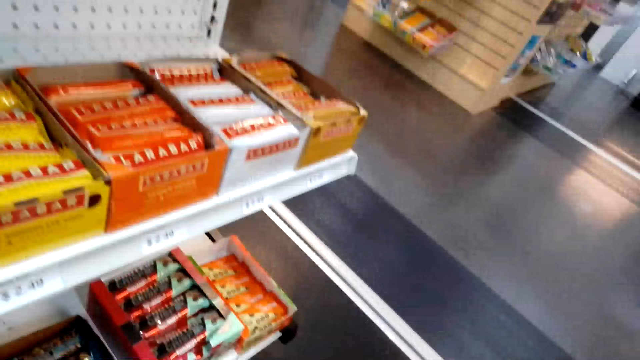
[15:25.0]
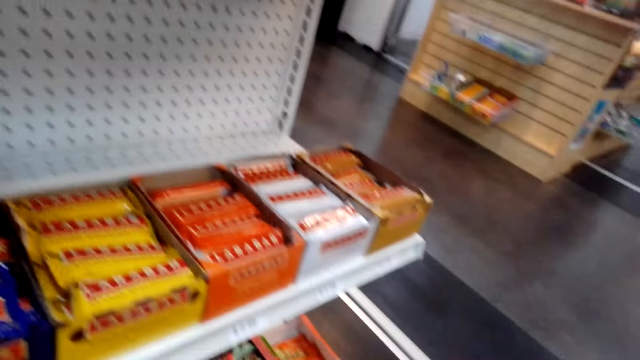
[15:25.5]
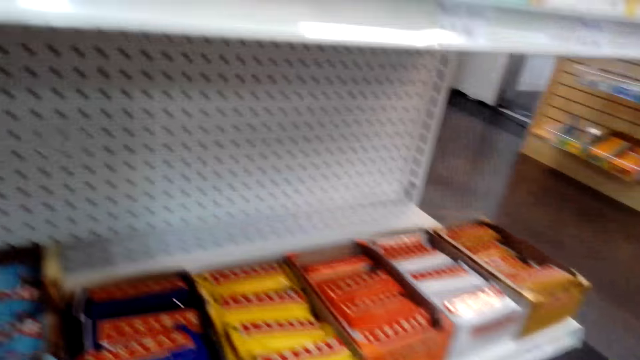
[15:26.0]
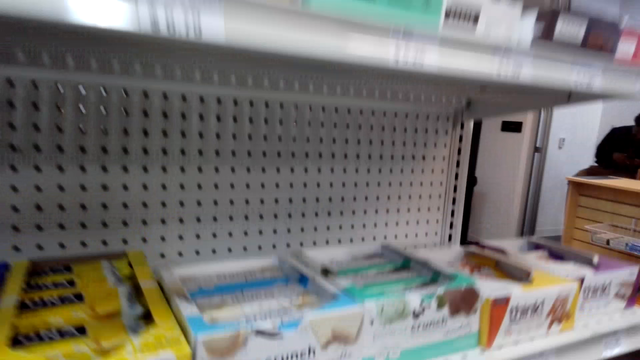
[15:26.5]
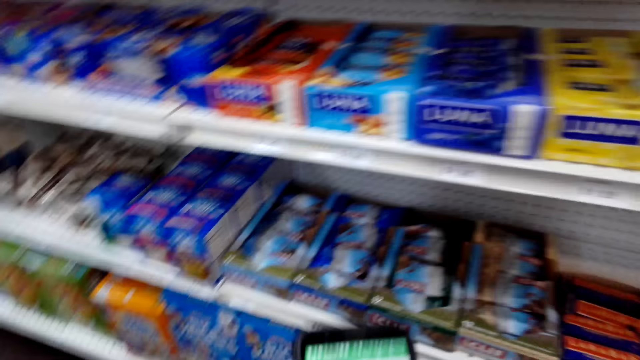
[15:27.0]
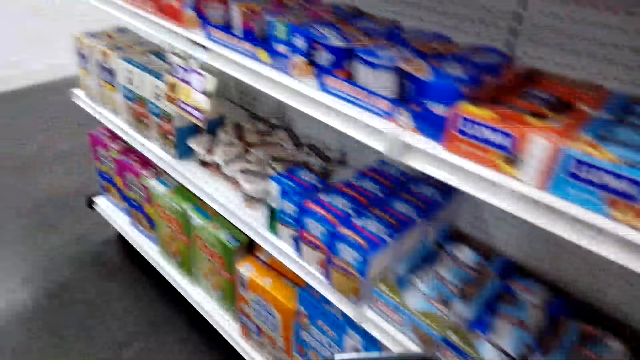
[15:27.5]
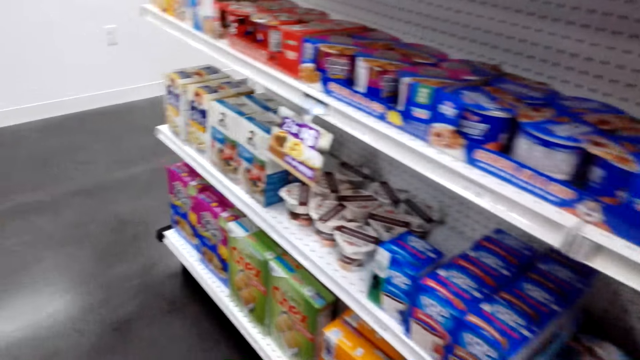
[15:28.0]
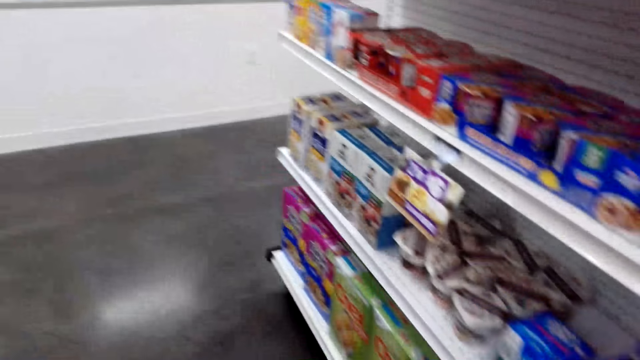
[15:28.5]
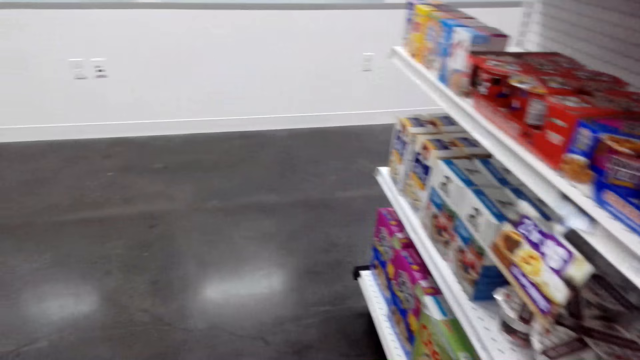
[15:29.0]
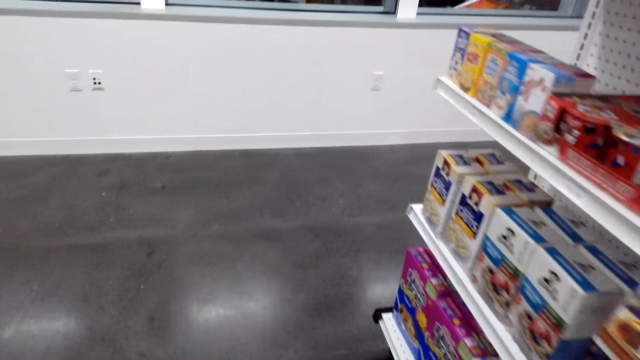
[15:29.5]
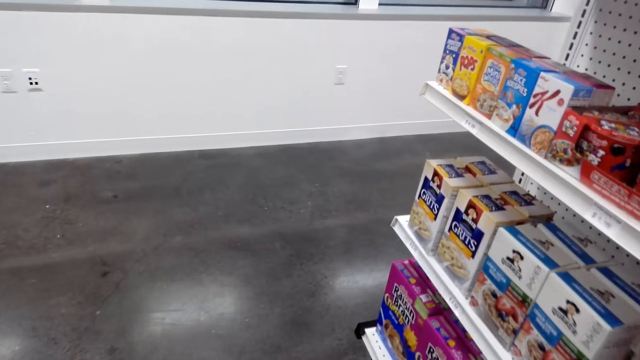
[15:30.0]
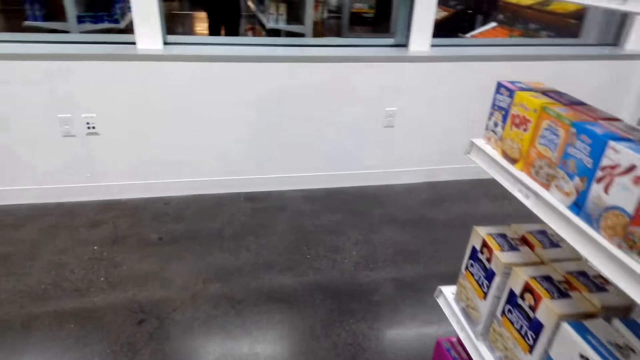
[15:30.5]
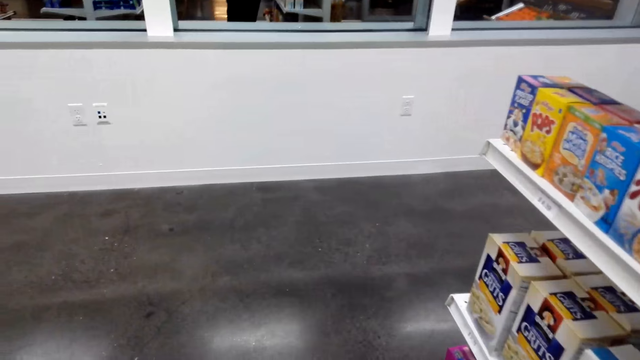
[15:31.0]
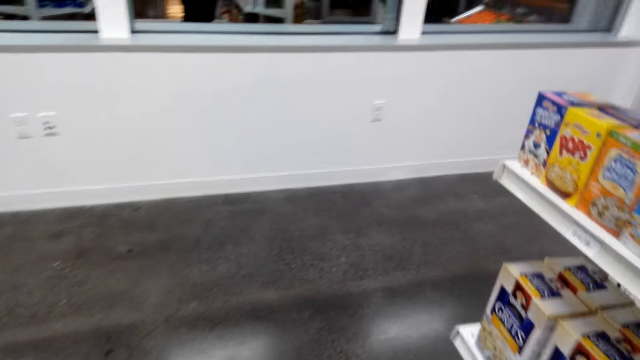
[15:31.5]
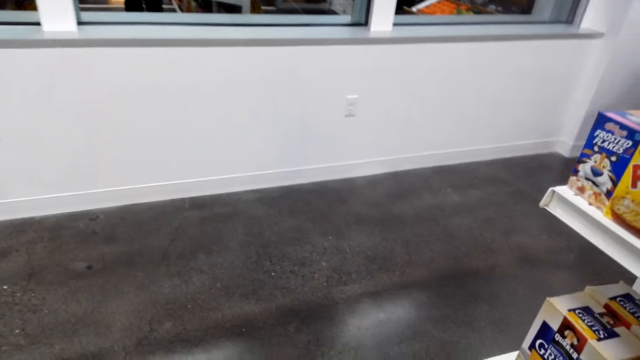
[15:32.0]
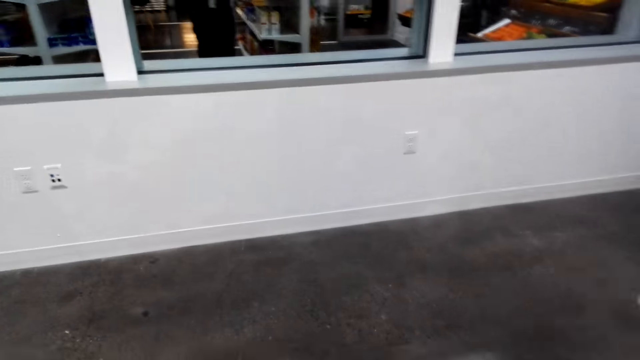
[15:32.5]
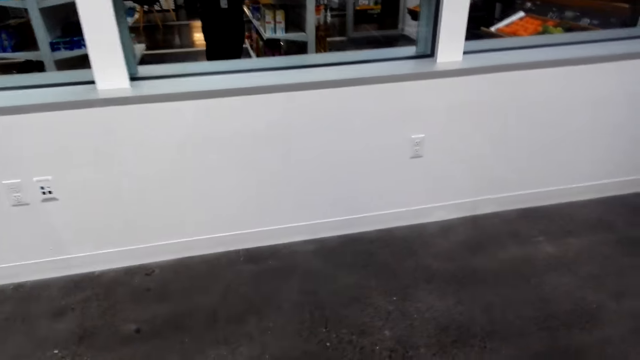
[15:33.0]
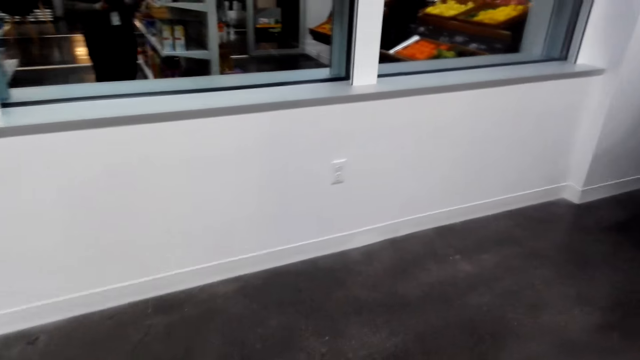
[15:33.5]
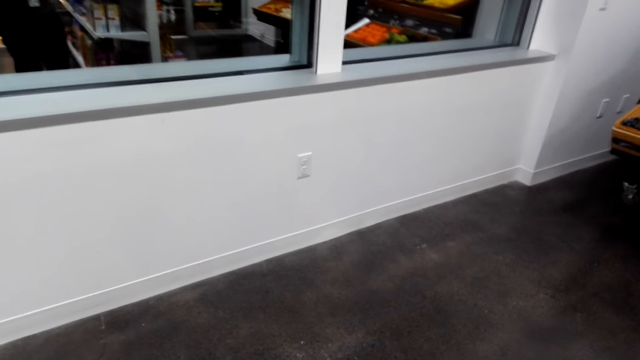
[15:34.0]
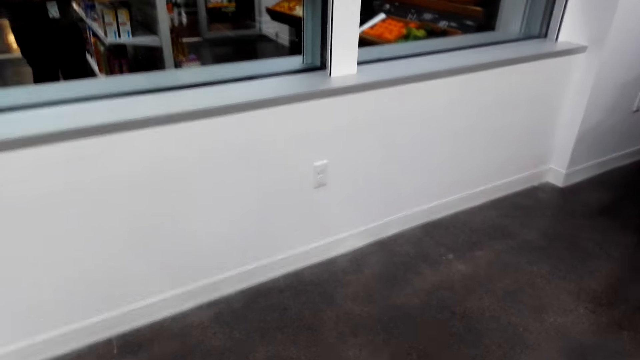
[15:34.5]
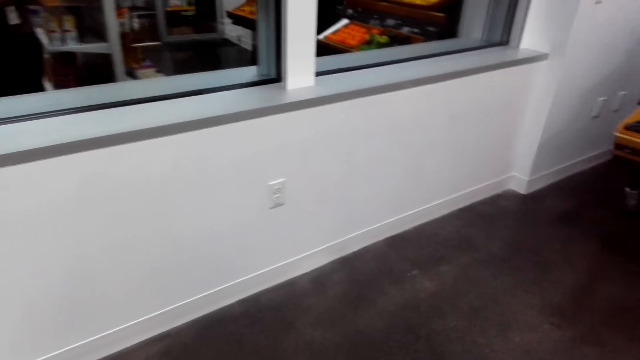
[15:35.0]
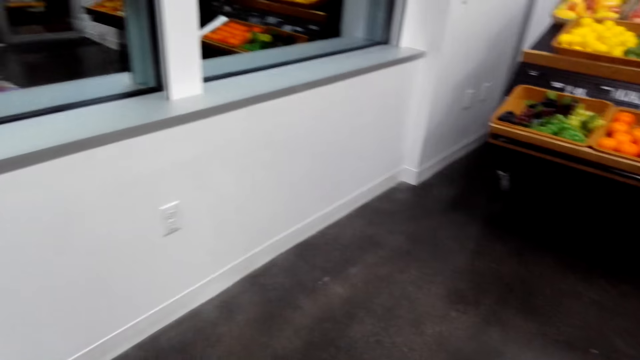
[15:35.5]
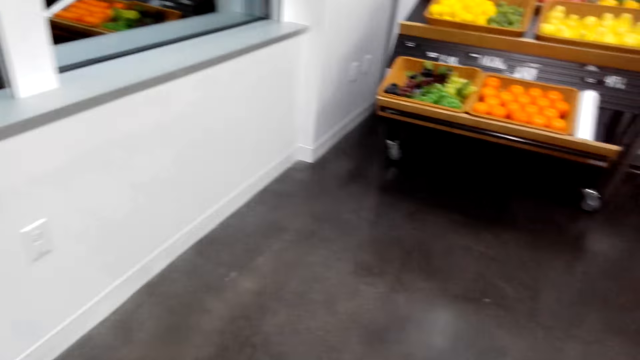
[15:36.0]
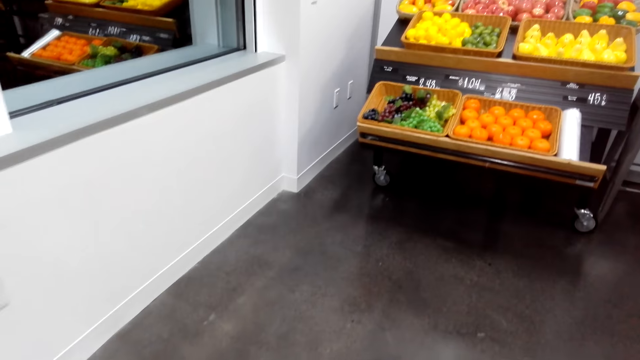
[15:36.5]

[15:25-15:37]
The camera wearer uses the phone and walks around.

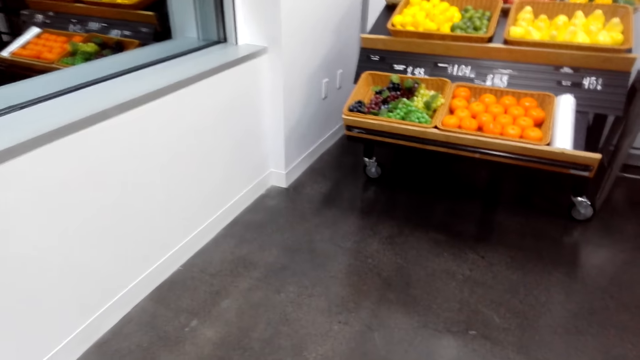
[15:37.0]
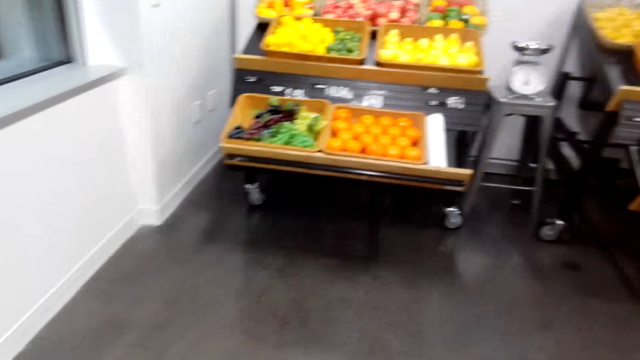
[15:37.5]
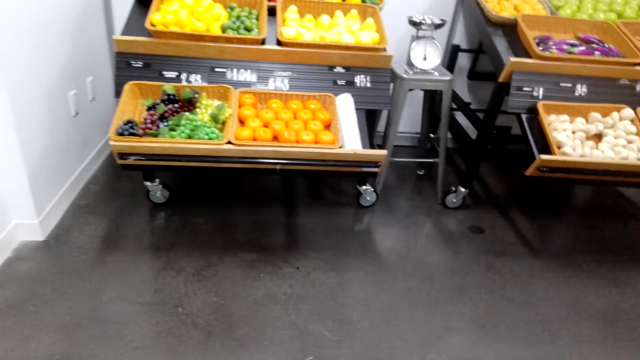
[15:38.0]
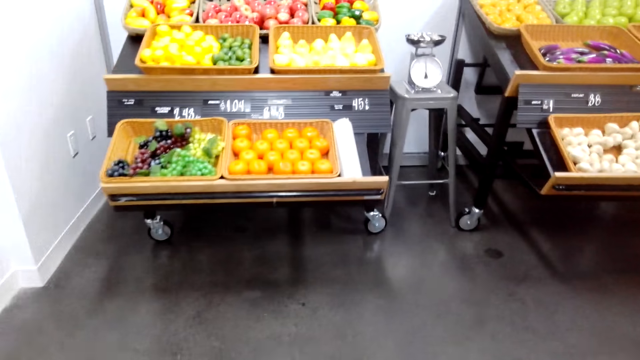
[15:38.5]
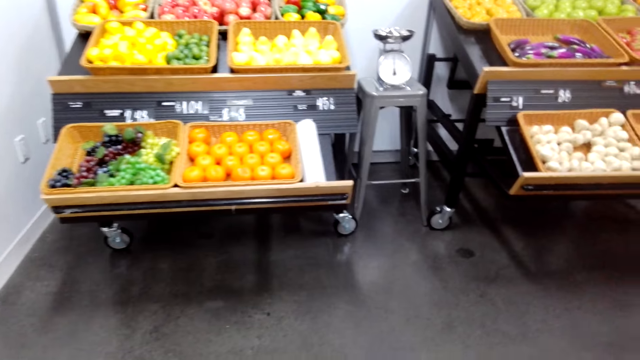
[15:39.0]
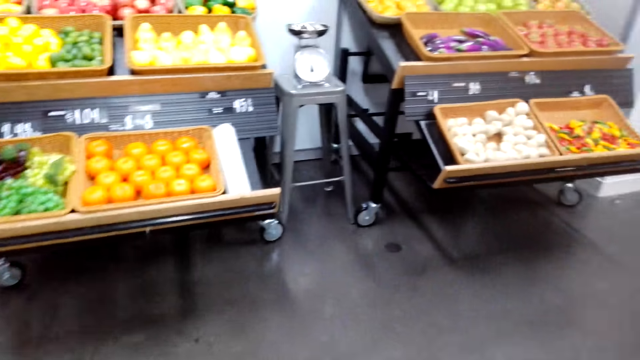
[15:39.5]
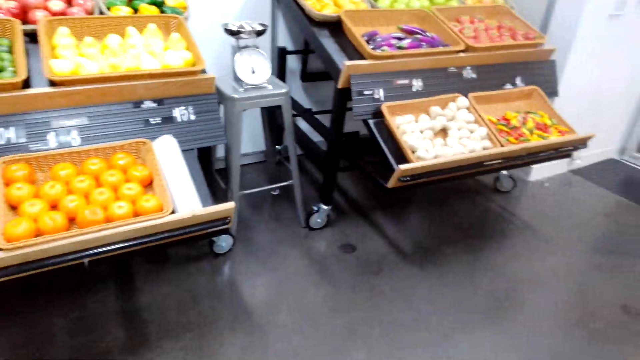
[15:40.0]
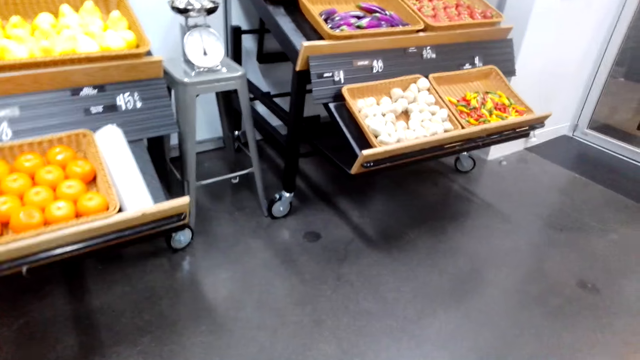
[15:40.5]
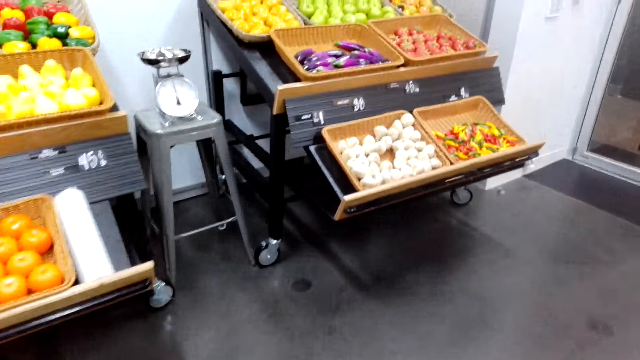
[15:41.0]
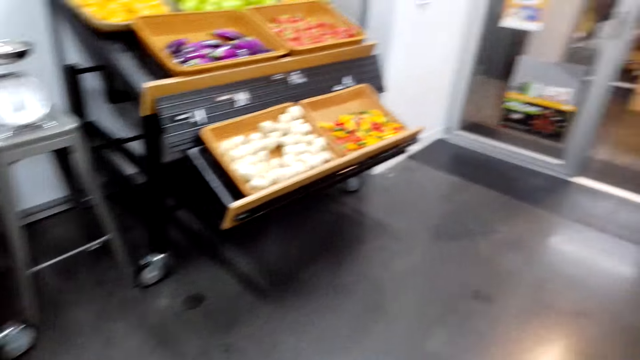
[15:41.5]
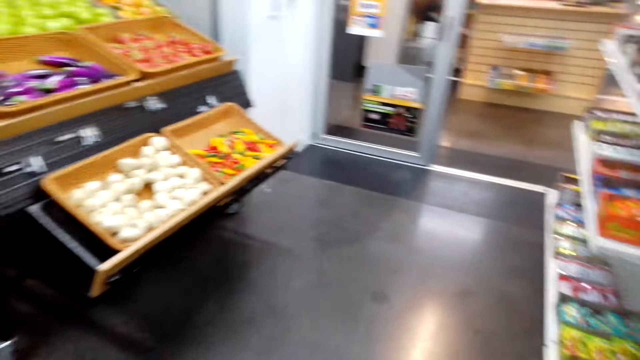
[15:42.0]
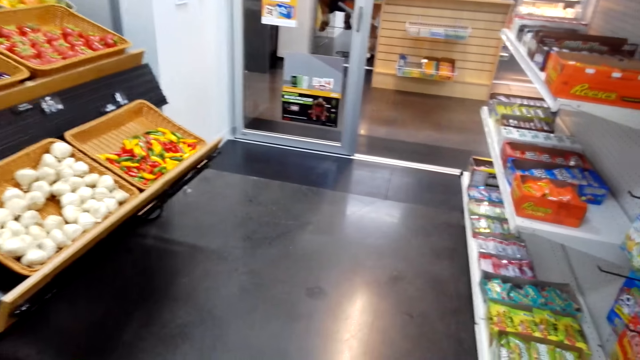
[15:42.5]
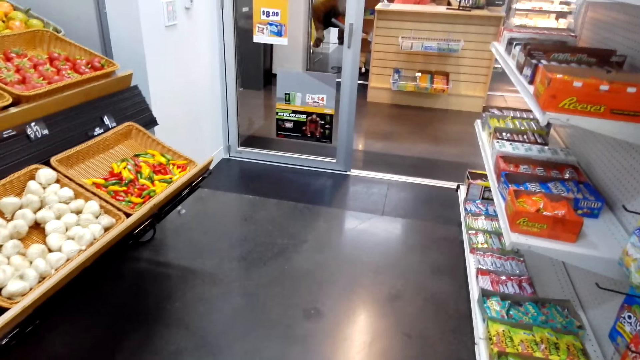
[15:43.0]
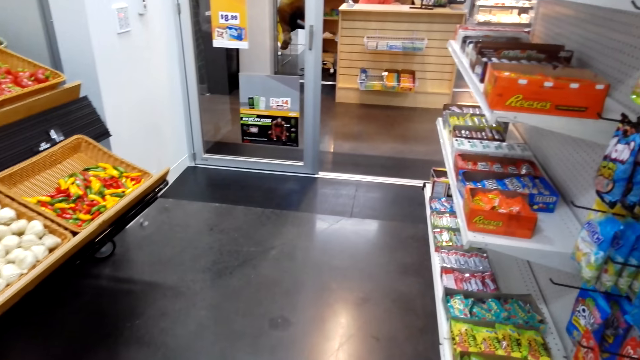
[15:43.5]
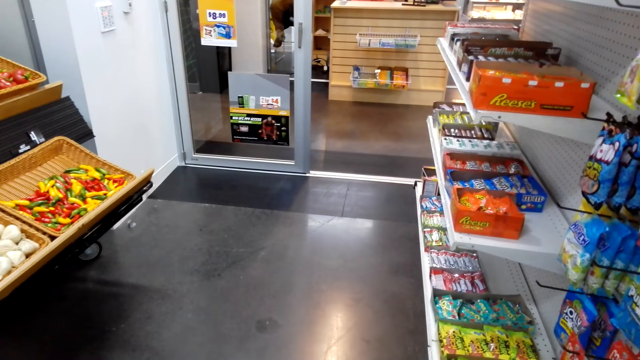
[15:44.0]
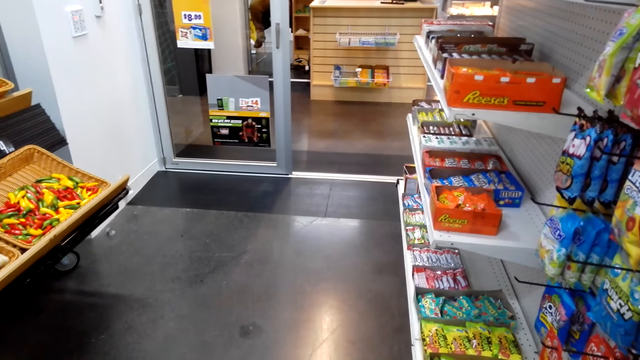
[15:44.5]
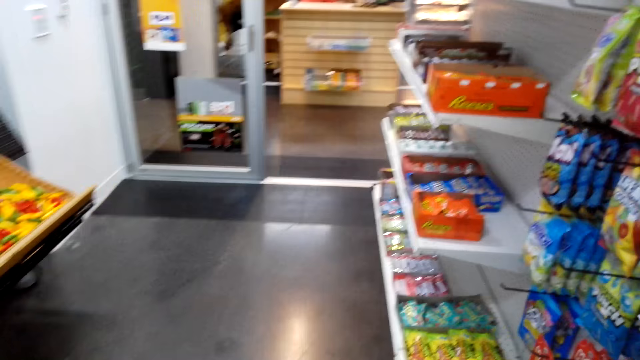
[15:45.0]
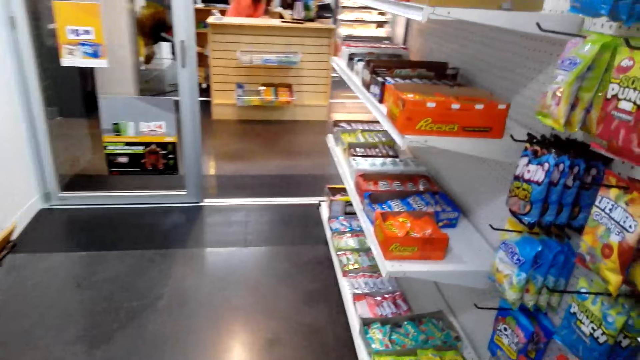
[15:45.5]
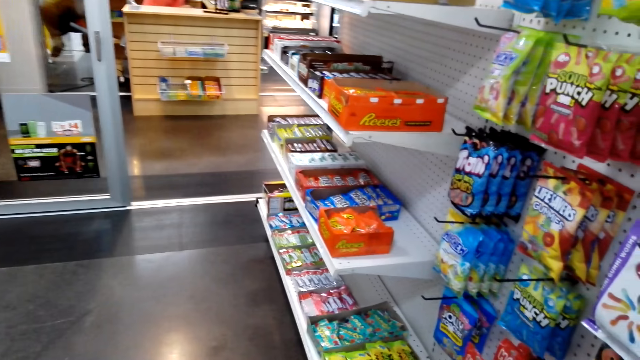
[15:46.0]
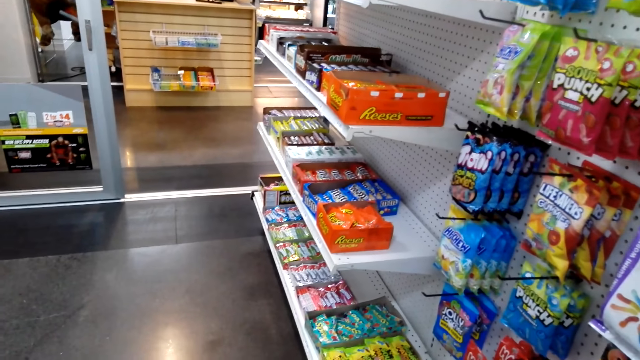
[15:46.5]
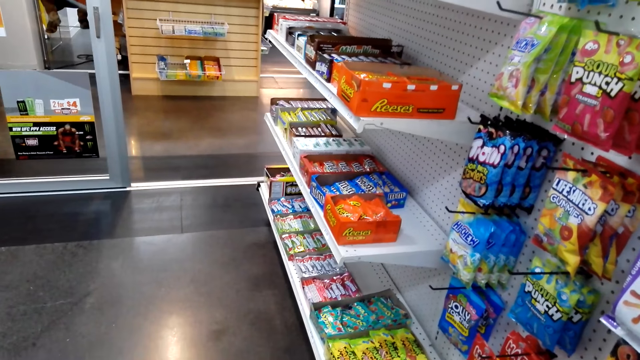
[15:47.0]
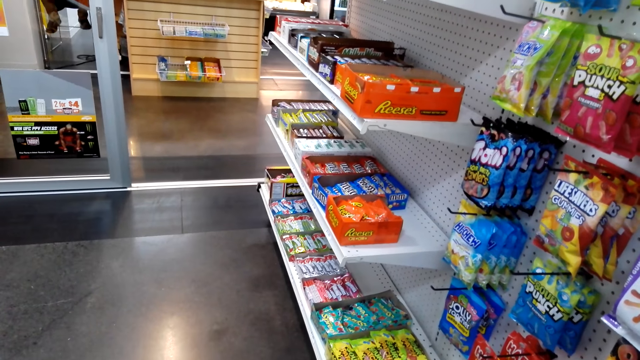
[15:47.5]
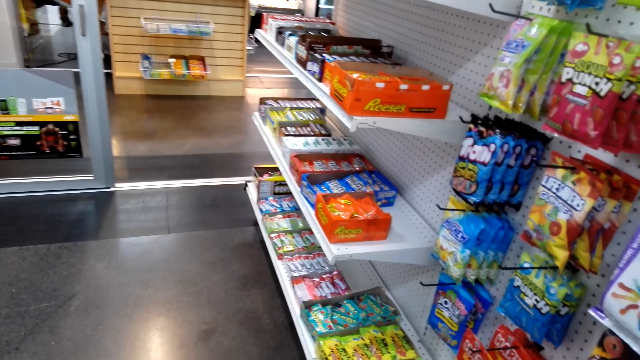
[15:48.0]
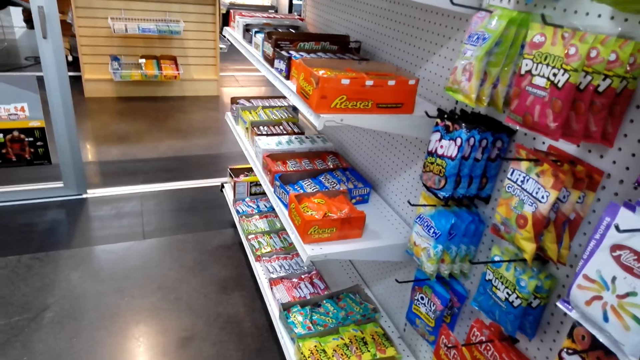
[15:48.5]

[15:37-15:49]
The camera wearer stands.
